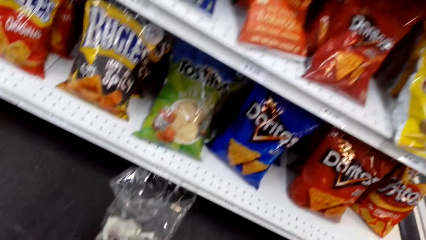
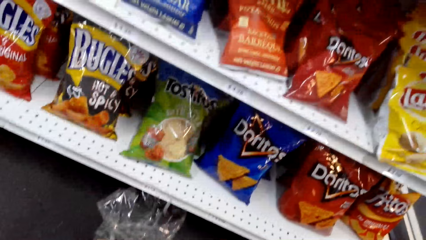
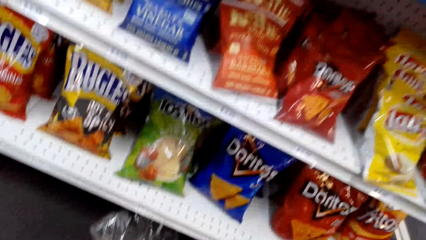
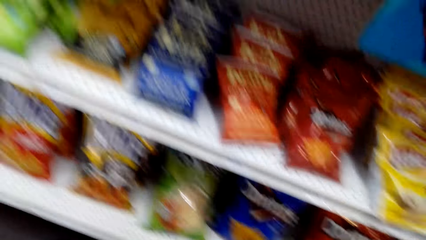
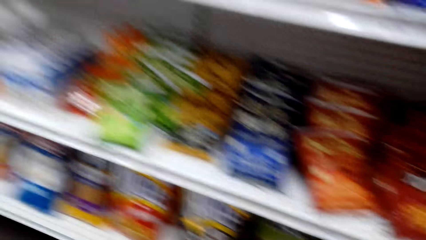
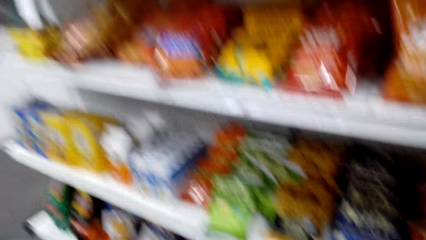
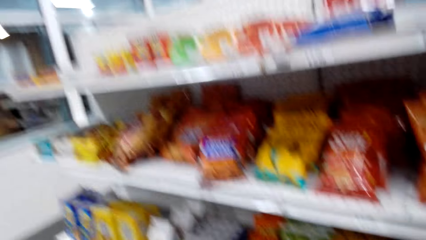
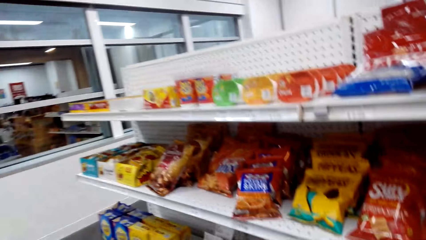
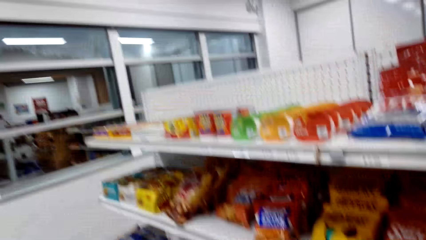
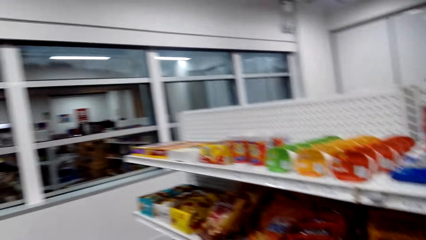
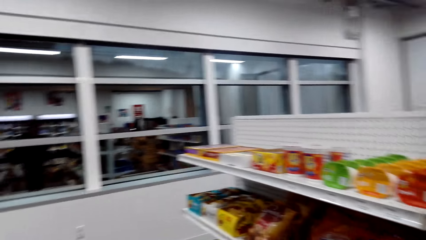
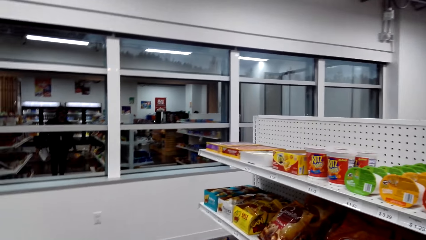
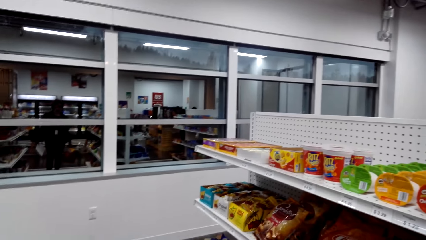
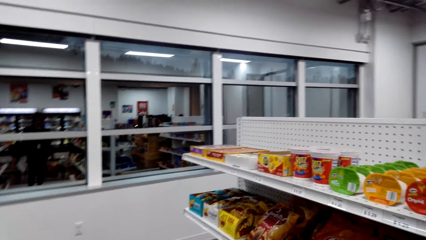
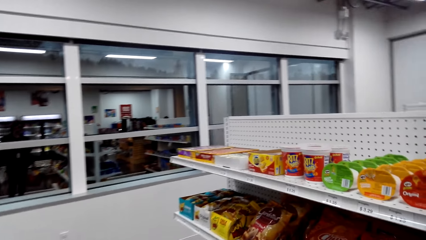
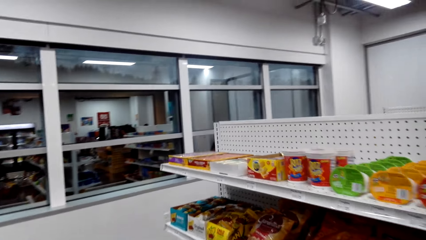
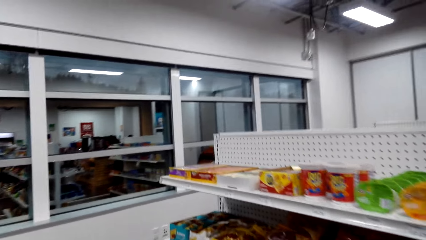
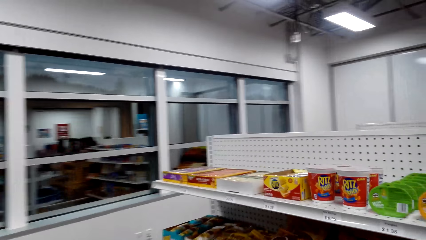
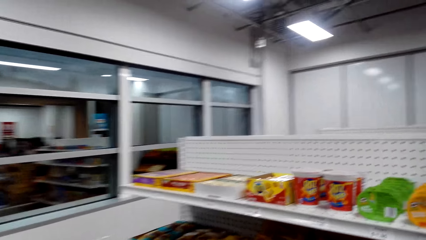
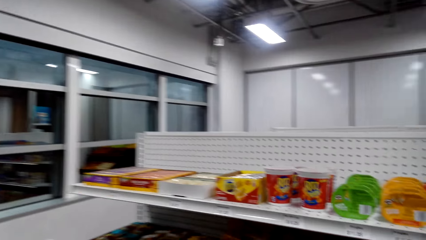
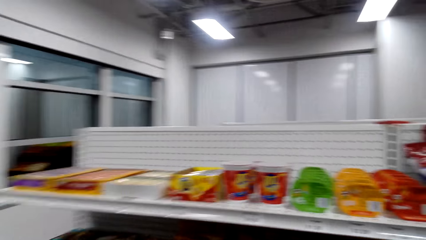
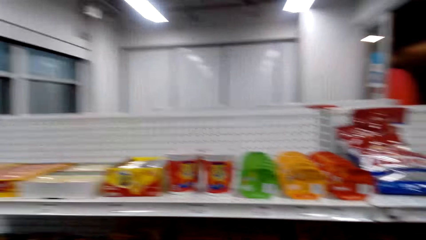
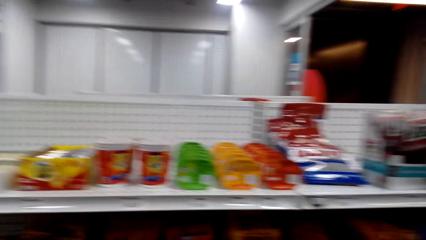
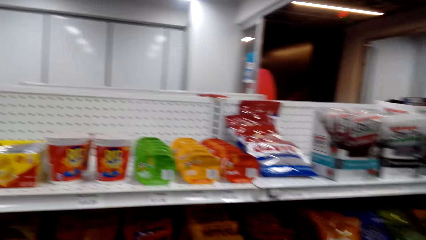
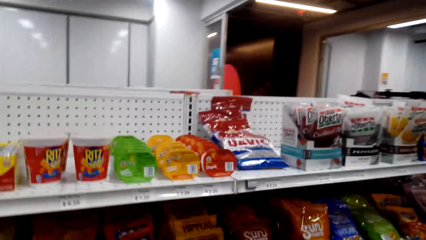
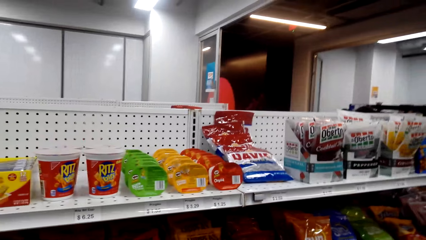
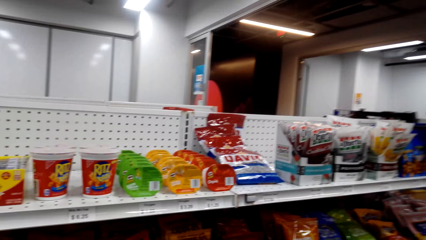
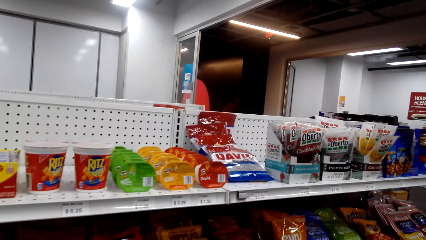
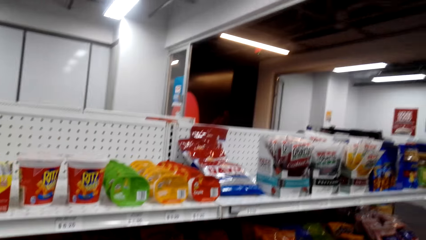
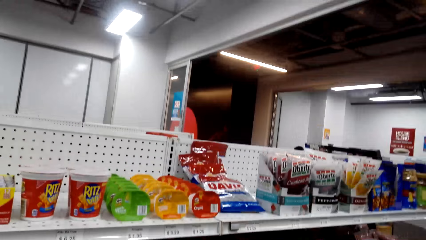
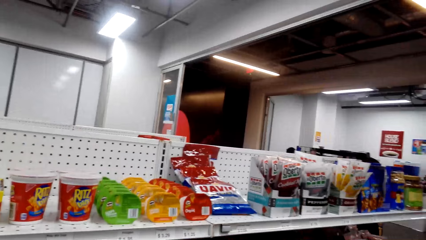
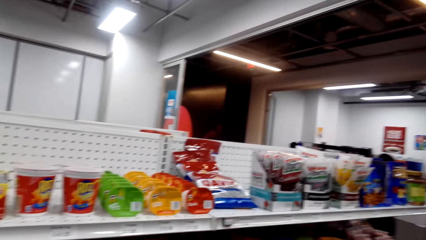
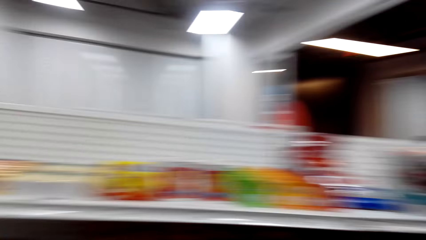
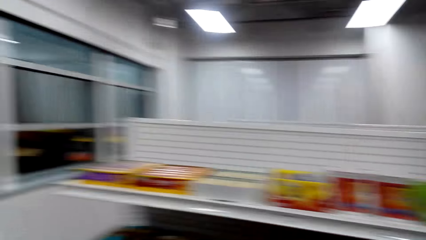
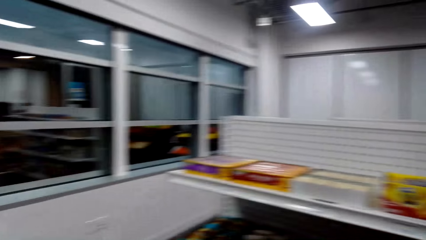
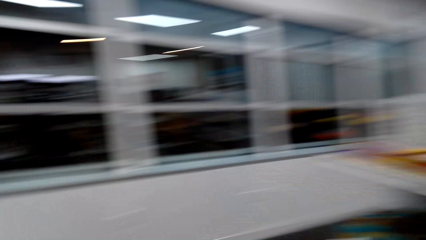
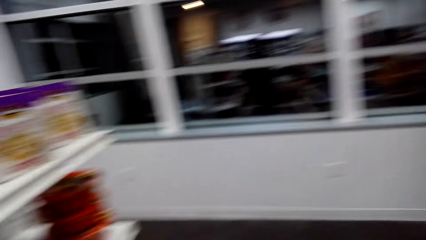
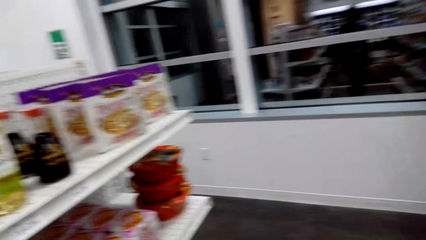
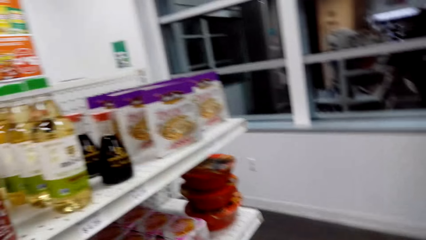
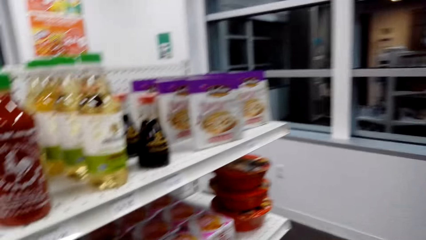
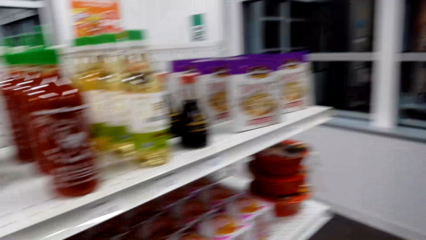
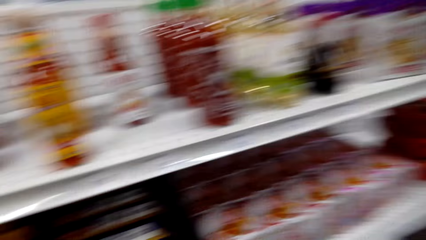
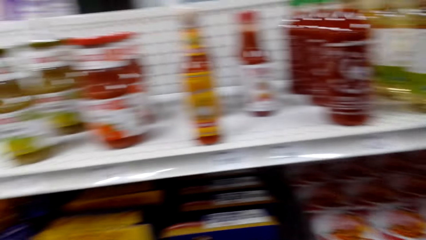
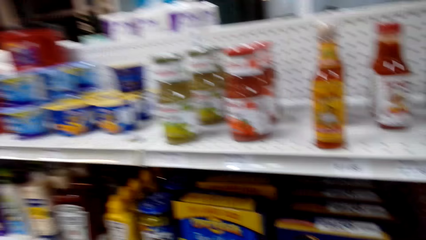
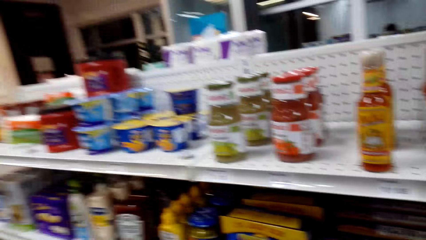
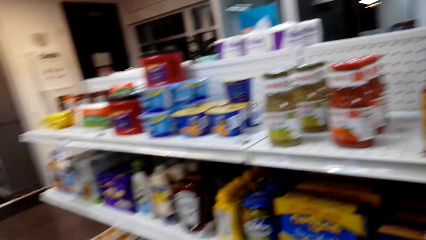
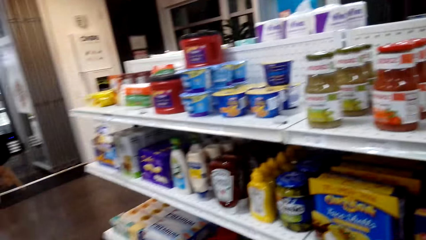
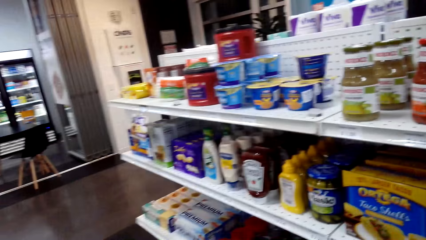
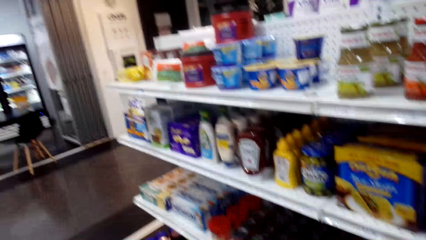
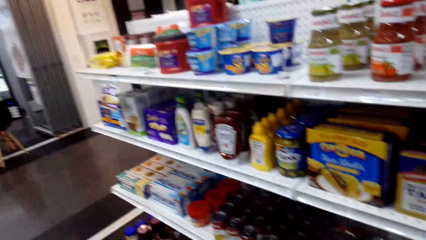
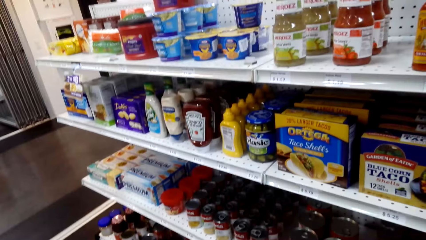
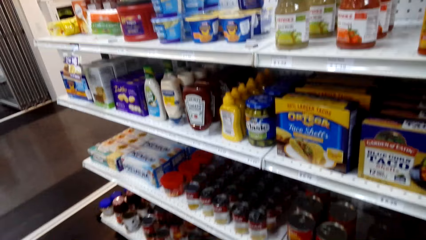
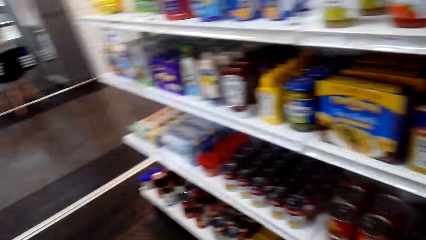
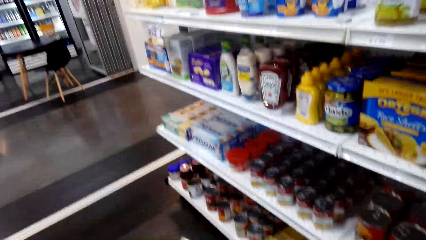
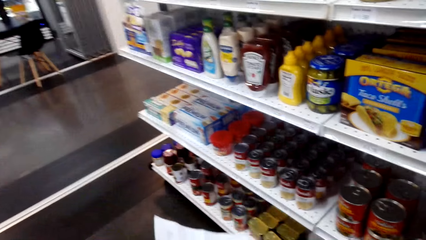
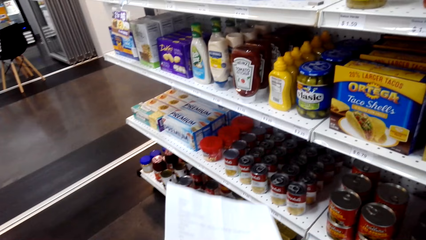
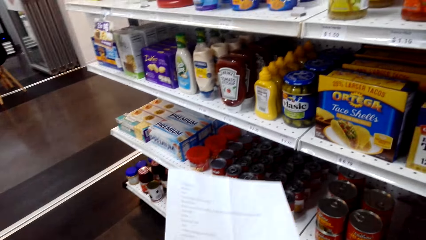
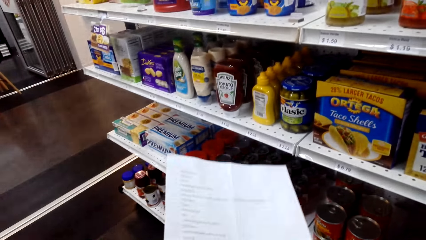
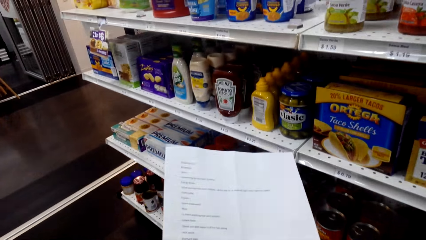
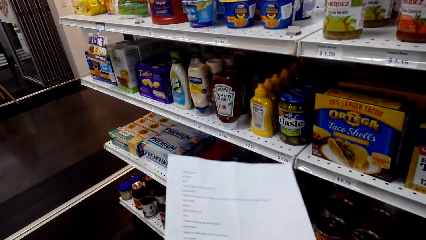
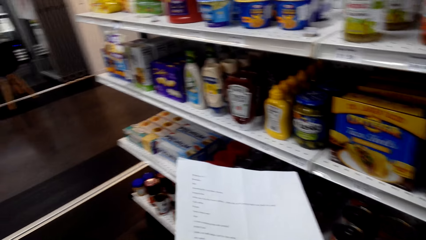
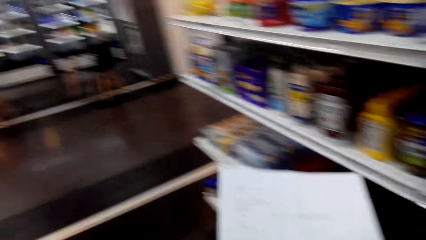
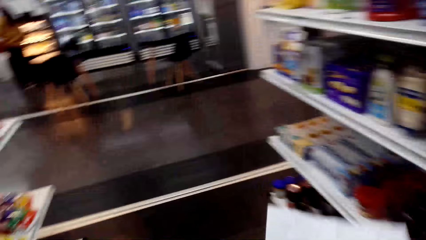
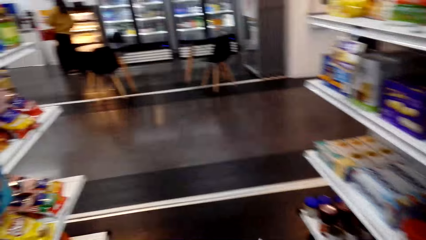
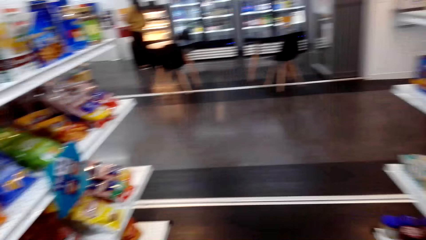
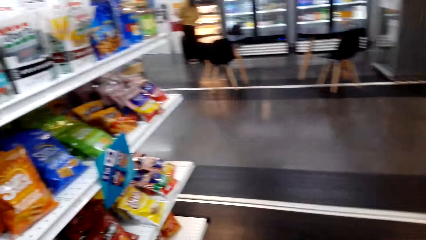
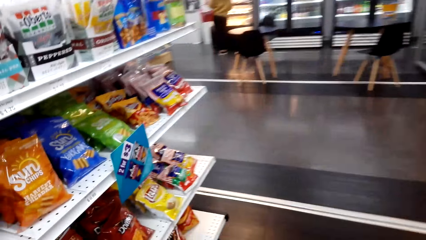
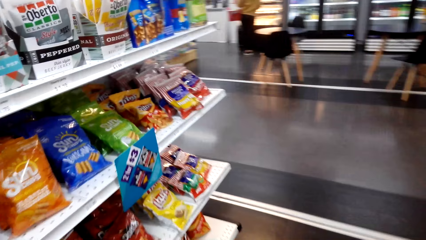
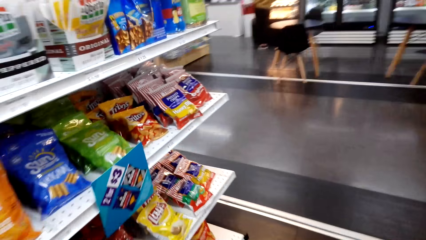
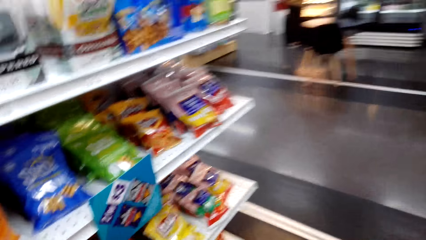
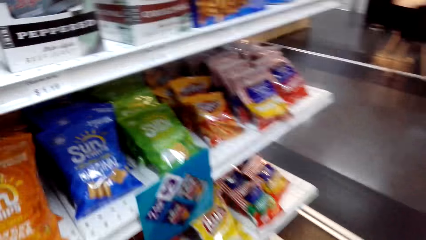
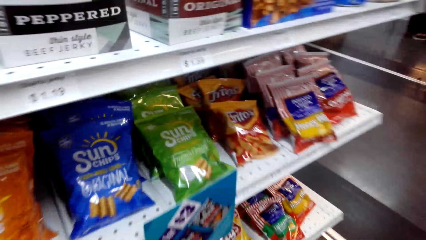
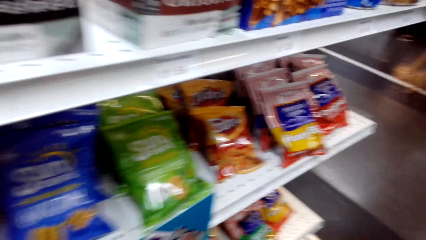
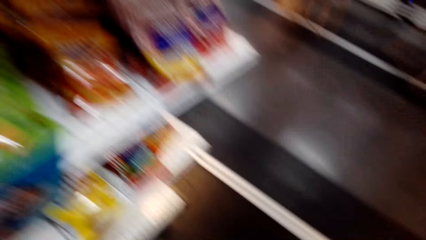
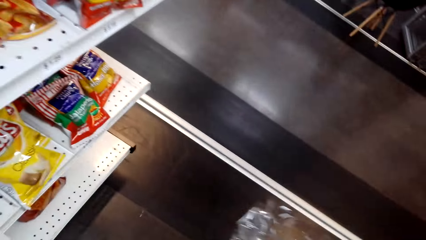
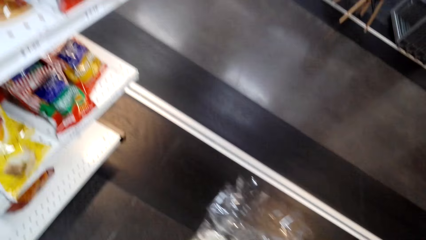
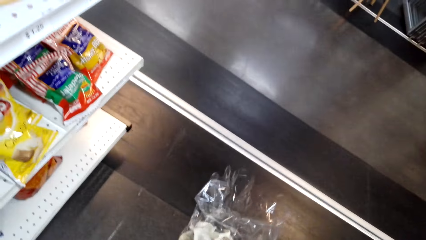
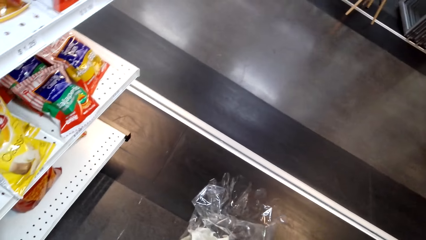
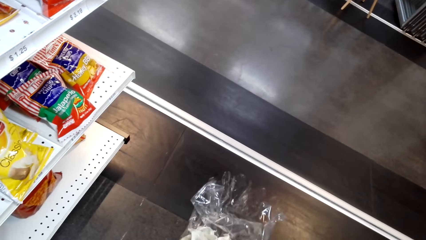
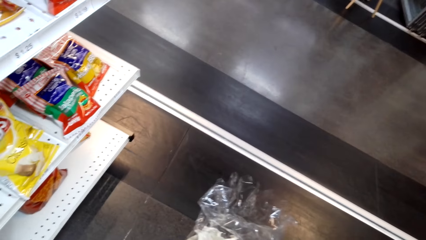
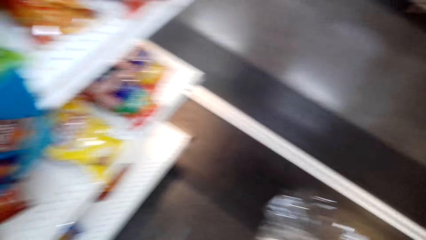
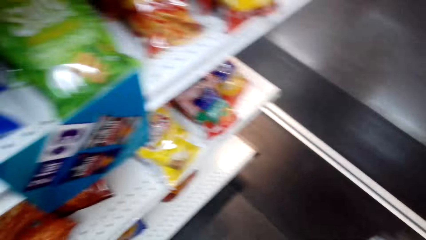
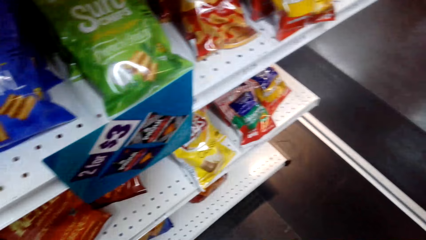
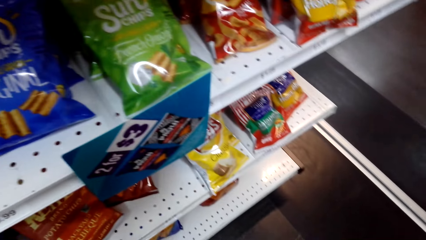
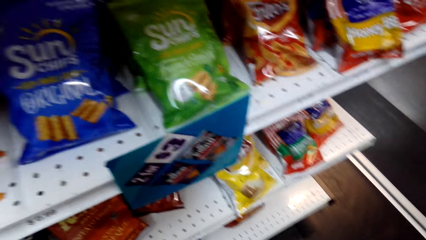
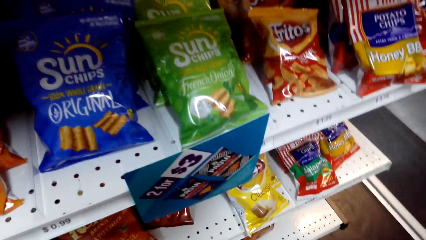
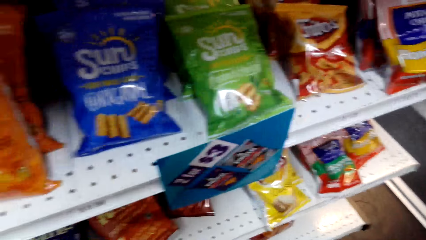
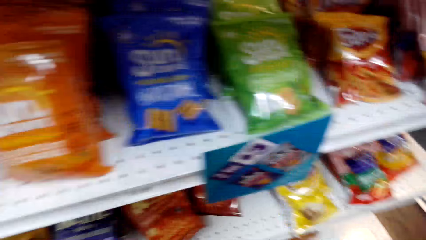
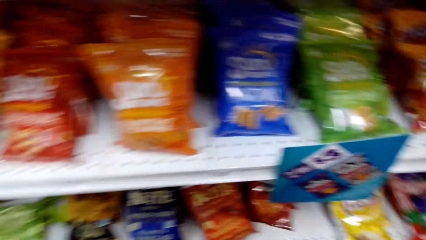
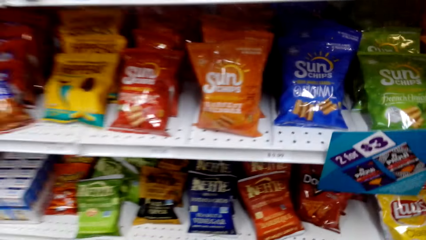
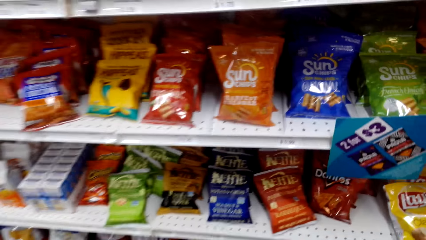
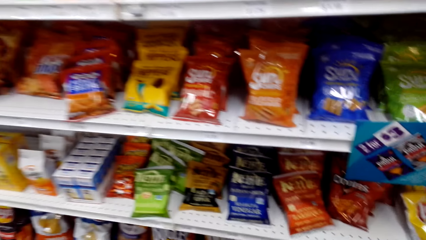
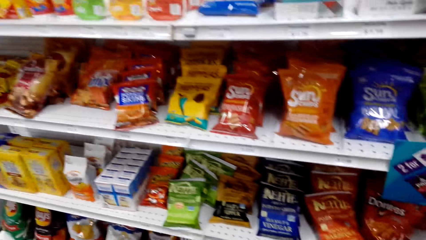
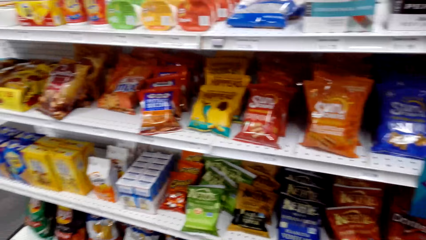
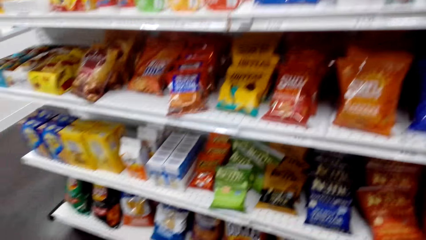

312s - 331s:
The camera wearer reads the paper. They look around. They look at the paper while taking something from the floor.
